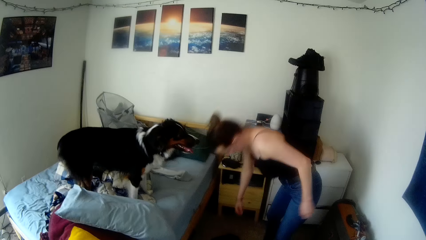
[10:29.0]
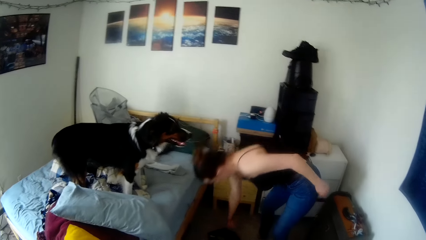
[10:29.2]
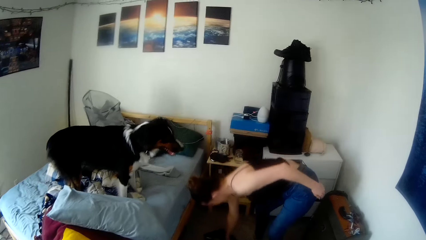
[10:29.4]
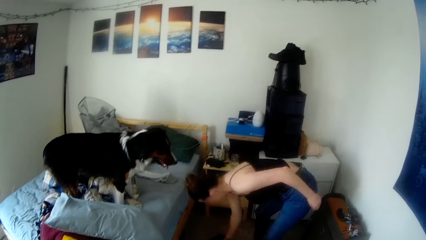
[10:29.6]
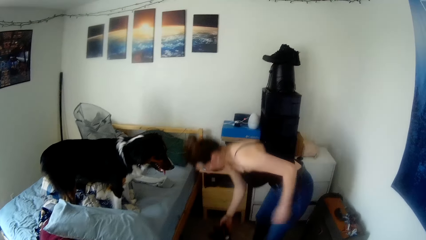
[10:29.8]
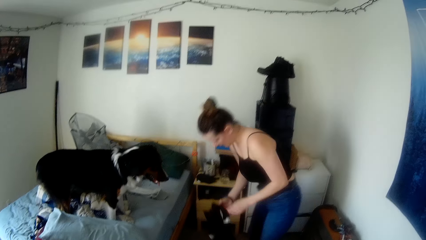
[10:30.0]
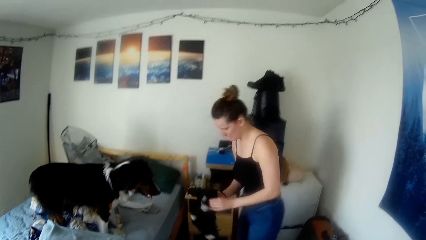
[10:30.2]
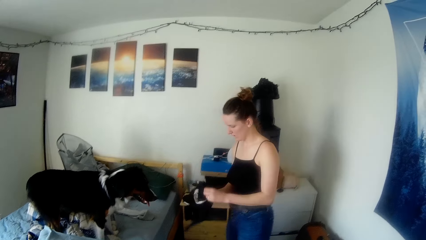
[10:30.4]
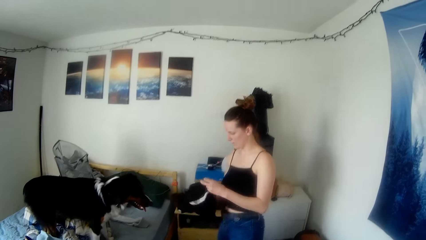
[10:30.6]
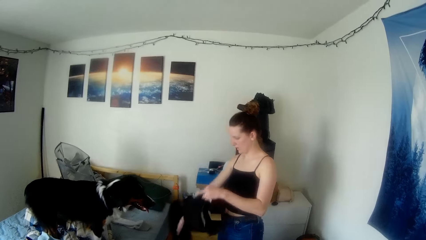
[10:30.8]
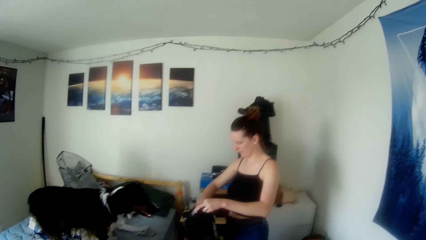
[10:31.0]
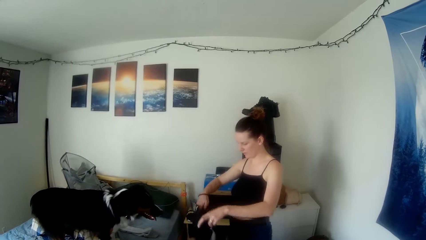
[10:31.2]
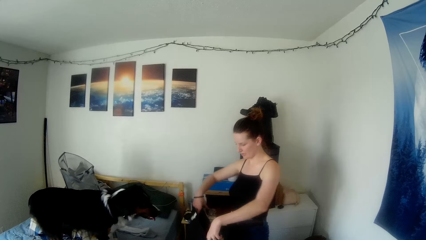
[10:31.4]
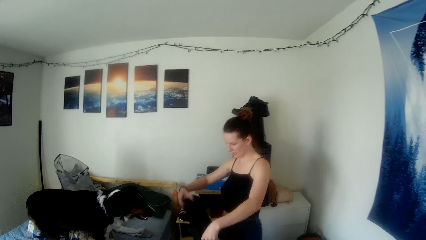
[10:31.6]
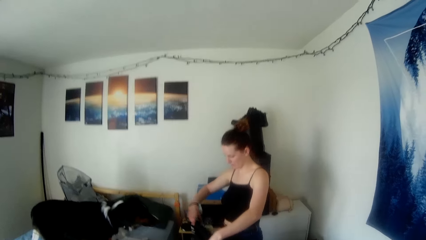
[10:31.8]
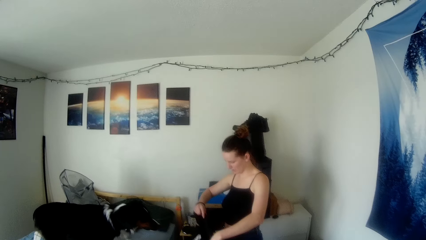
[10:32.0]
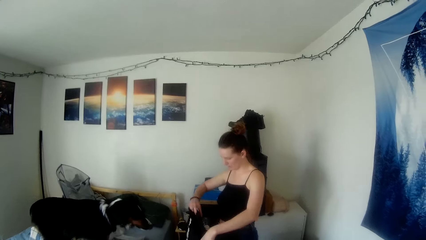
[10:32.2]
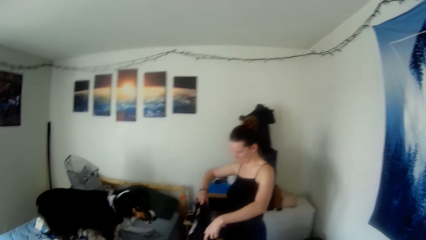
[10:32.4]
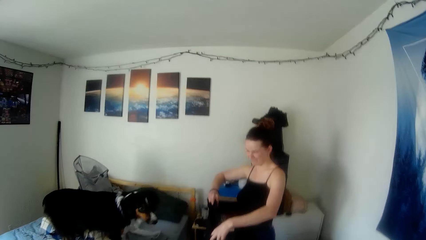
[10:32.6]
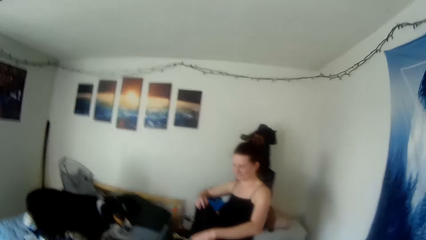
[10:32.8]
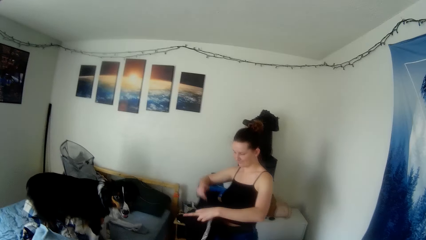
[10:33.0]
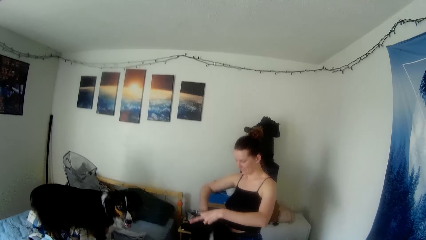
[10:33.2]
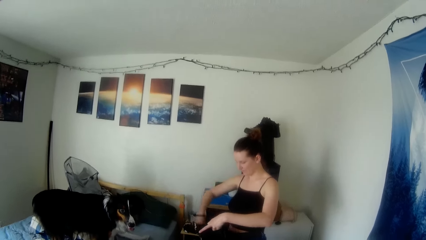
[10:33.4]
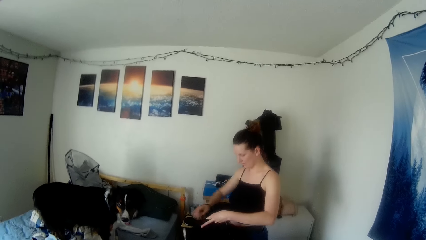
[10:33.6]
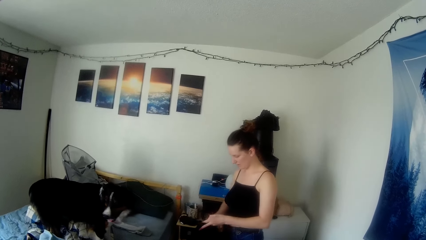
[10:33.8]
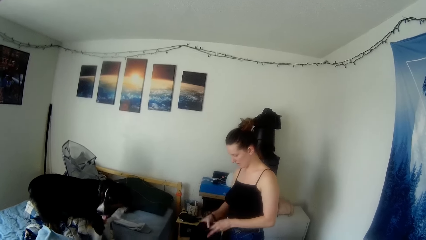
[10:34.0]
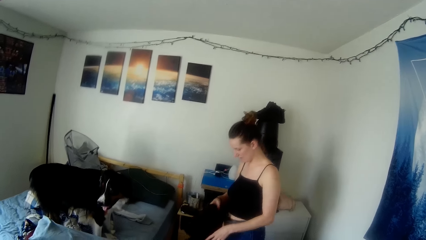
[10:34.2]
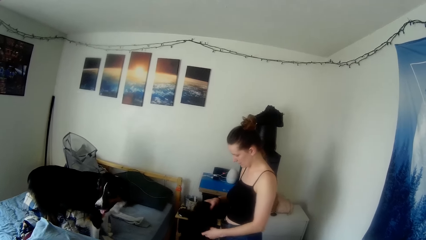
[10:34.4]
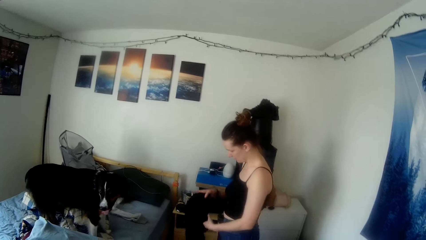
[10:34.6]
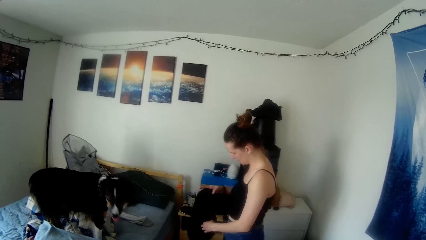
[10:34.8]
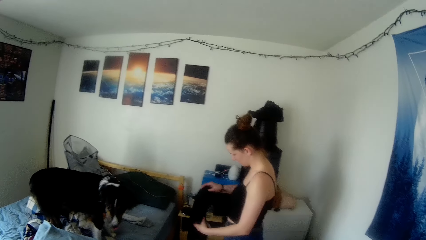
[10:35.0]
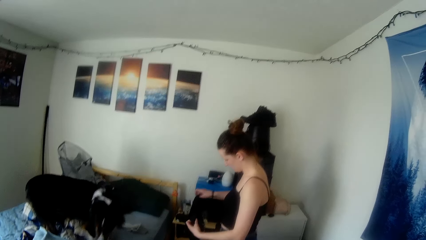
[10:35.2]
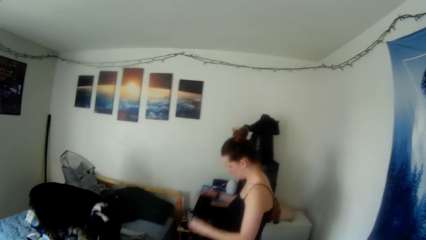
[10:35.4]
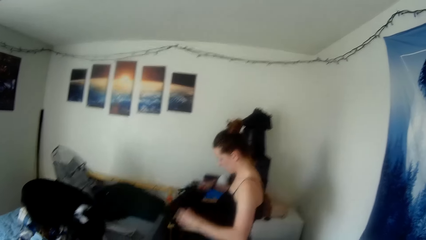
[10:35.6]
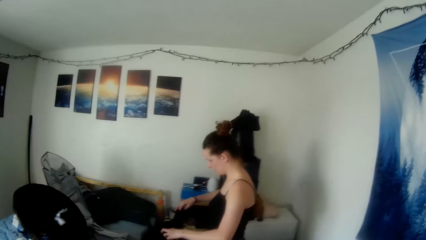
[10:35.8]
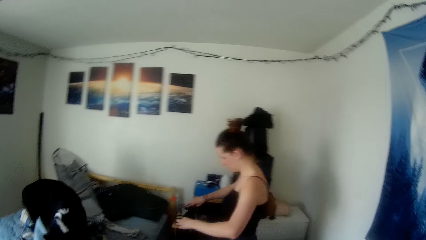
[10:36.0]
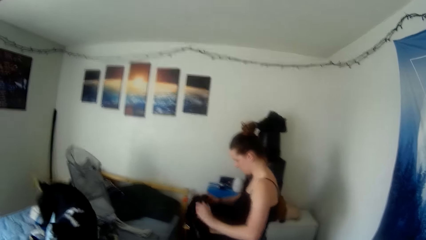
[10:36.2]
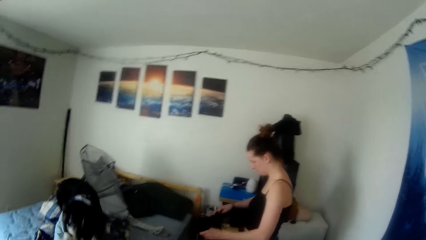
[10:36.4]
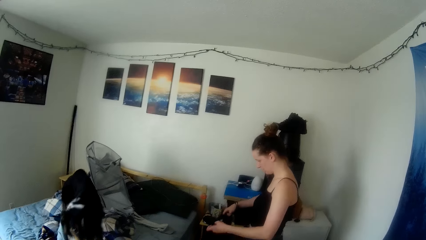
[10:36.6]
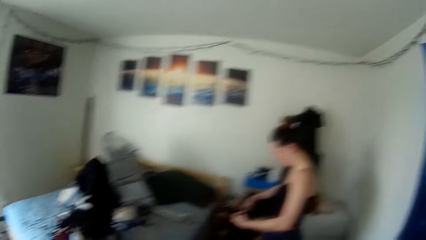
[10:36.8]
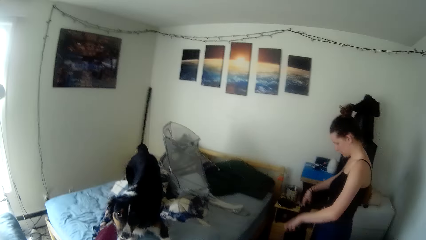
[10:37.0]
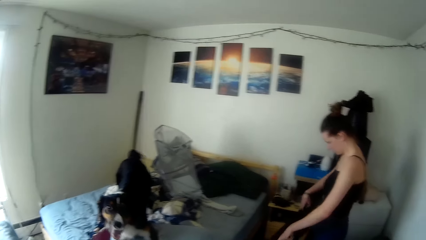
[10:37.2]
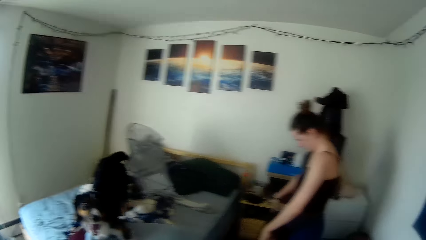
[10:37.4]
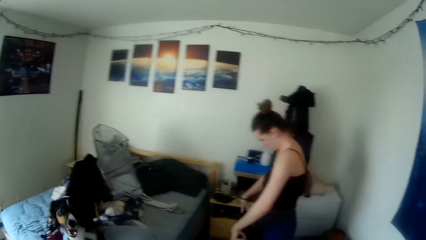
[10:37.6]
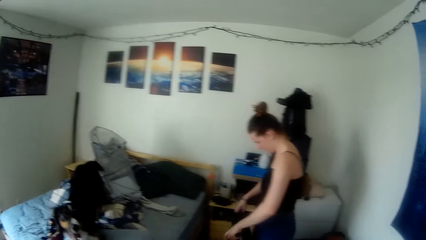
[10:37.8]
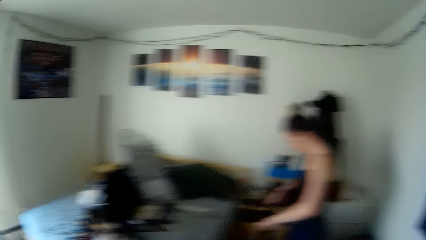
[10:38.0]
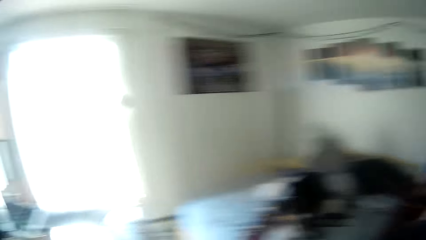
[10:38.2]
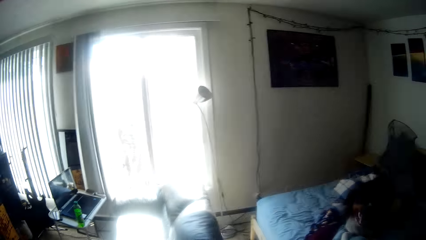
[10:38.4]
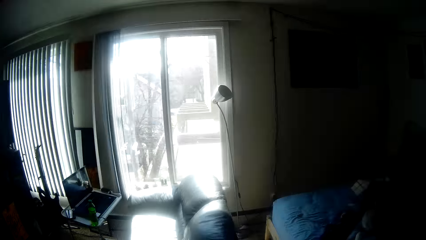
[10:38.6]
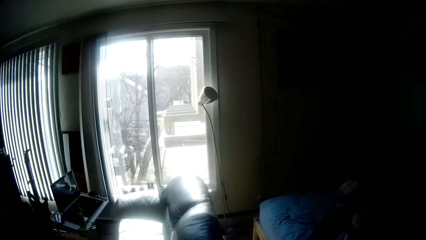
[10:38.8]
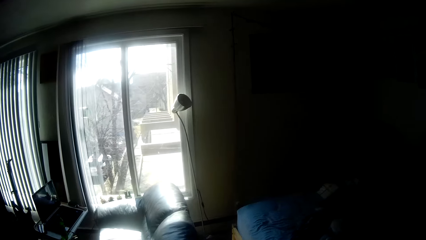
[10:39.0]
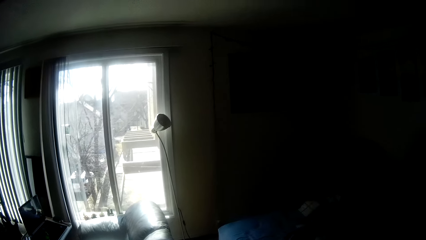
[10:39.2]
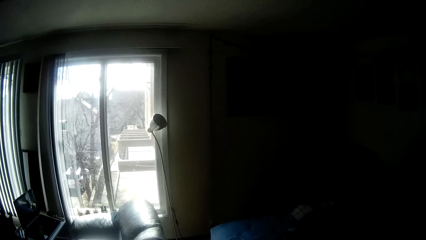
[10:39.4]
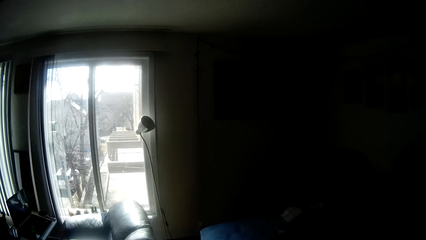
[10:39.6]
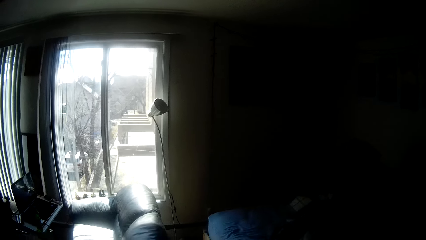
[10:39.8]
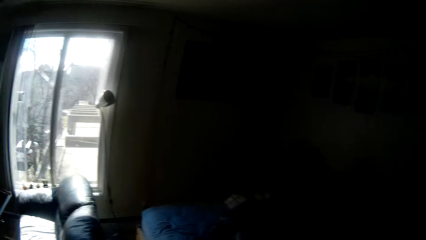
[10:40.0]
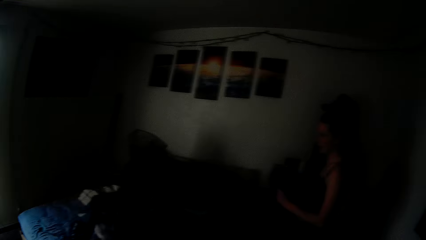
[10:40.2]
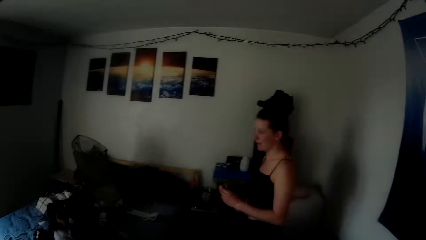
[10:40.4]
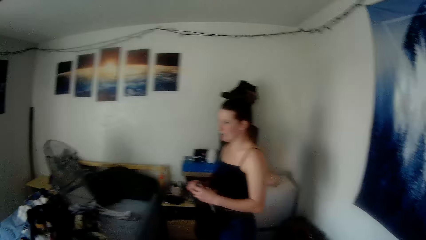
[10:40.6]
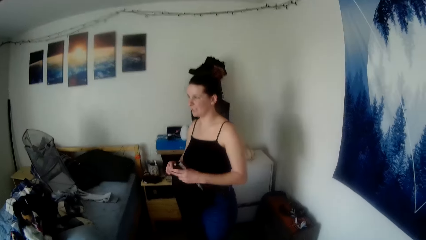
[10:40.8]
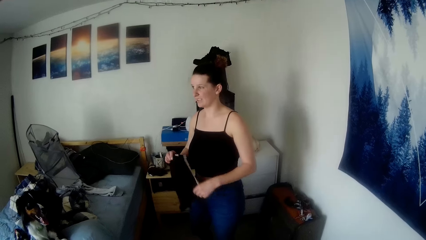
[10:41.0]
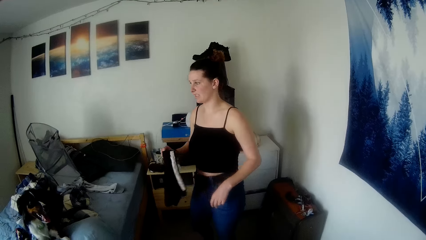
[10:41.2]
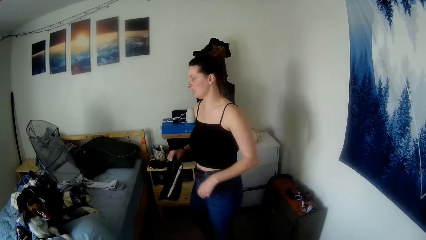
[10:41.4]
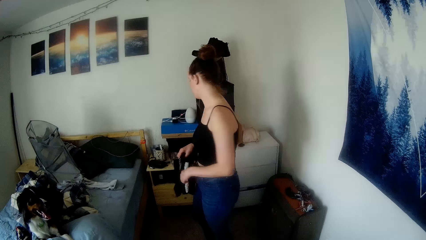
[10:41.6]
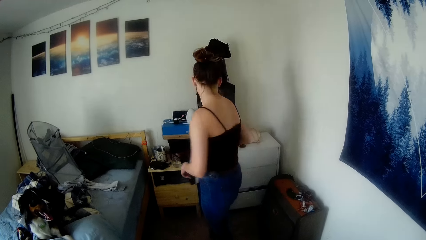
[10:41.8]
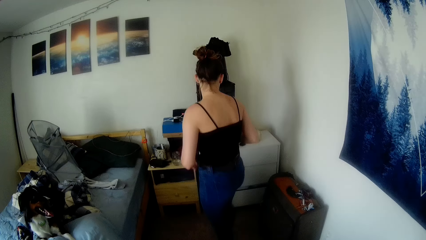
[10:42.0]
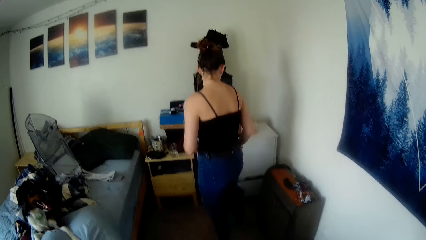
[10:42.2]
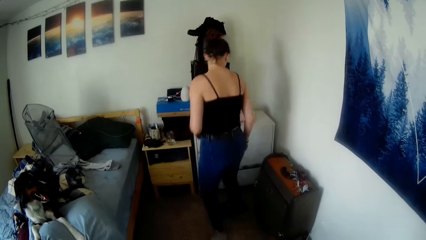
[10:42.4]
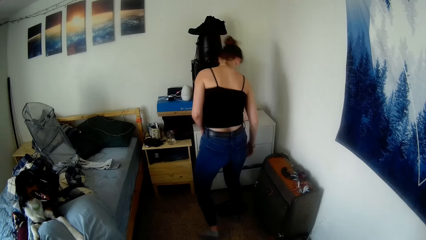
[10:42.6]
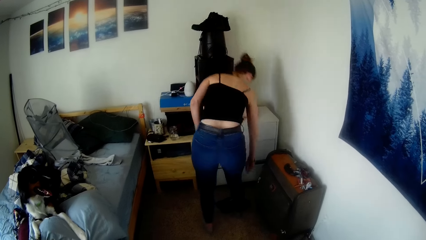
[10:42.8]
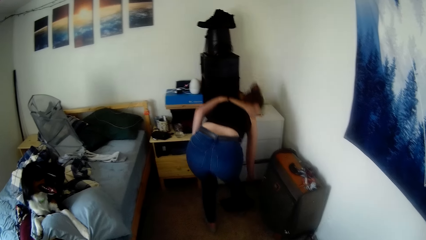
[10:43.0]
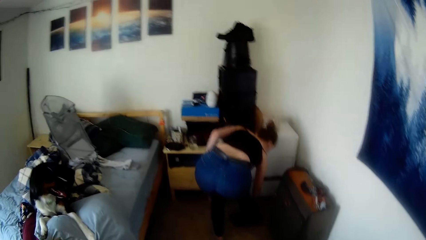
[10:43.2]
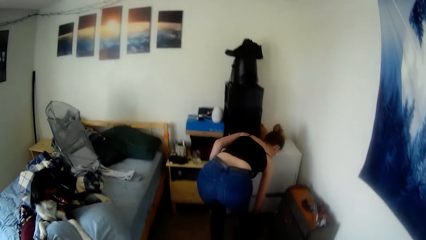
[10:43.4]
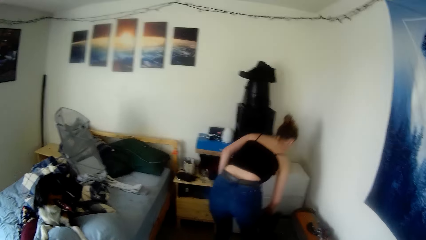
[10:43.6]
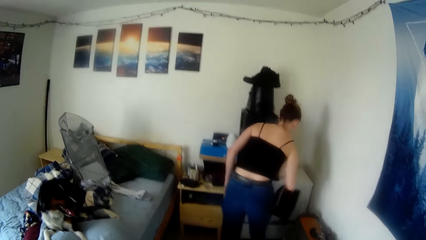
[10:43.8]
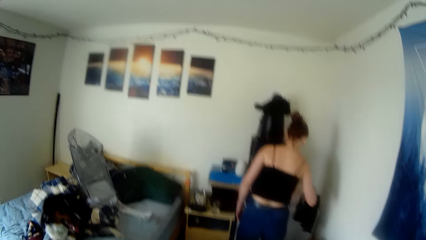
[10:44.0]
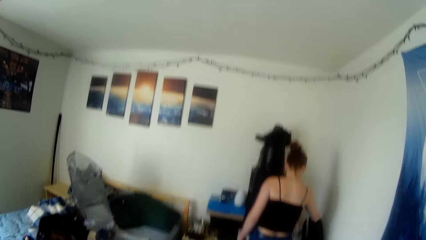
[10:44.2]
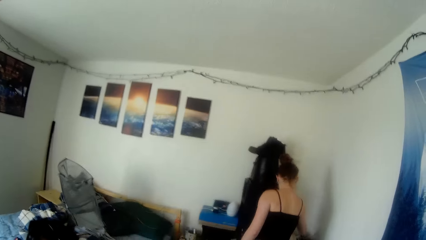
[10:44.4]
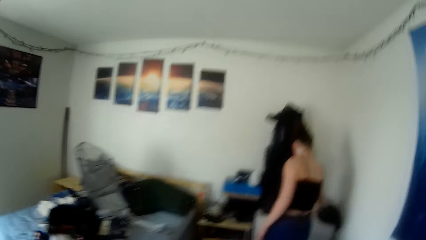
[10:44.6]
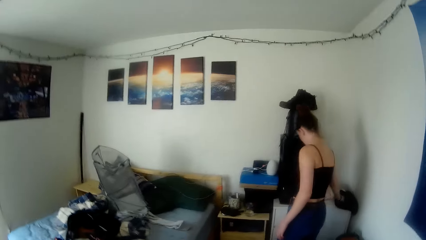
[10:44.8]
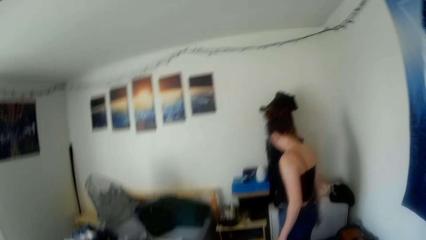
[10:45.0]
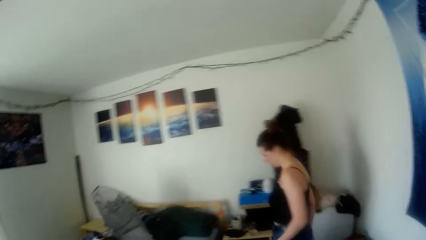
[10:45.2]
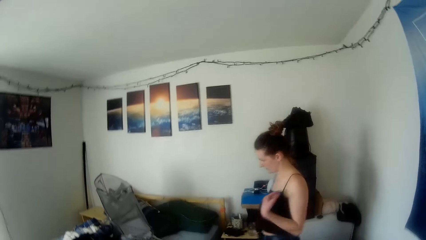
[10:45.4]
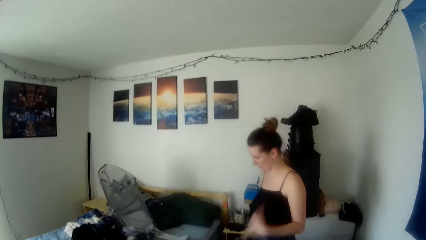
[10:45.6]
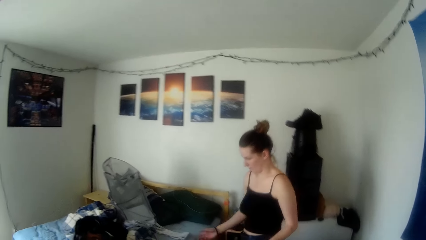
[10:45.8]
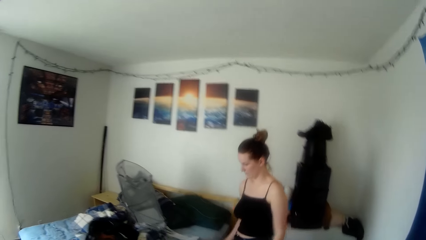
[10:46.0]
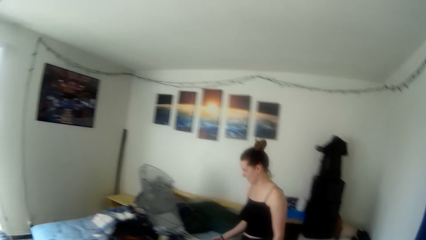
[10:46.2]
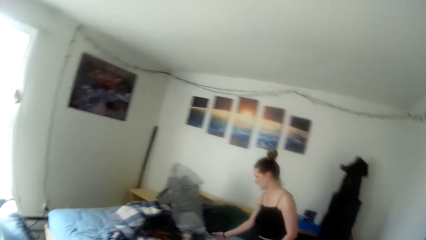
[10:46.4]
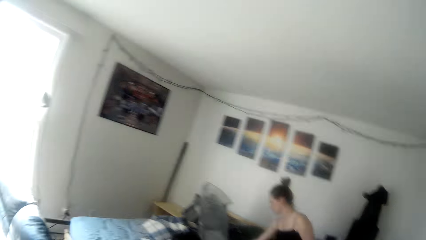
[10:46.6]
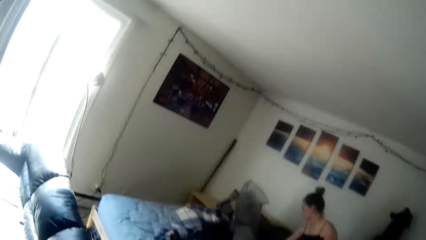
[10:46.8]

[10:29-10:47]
The camera wearer looks around. A lady picks up a cloth on the floor and turns the cloth. The camera wearer stares out through the window. They stare at the lady. The lady drops the cloth, picks up the cloth from the floor and places the cloth on the drawers. The lady walks to the bed.
